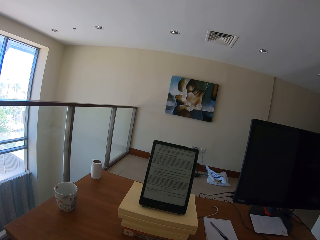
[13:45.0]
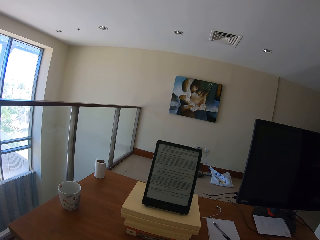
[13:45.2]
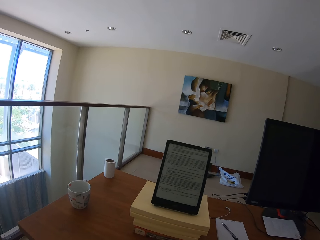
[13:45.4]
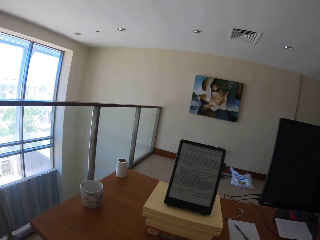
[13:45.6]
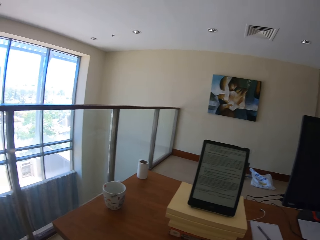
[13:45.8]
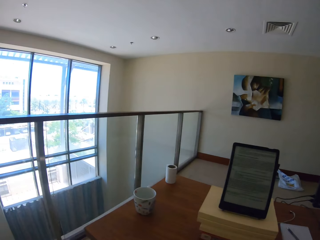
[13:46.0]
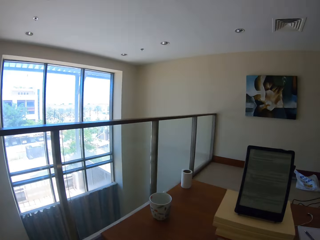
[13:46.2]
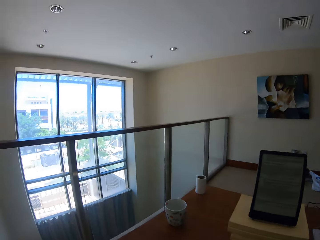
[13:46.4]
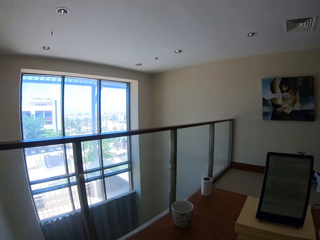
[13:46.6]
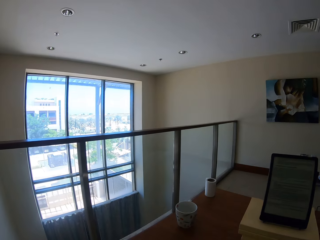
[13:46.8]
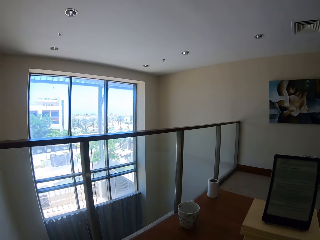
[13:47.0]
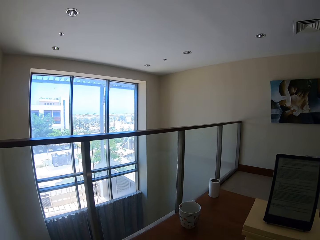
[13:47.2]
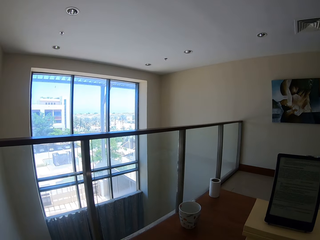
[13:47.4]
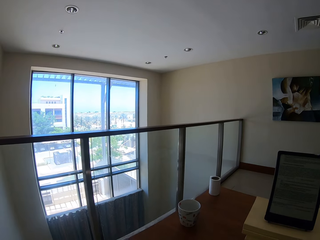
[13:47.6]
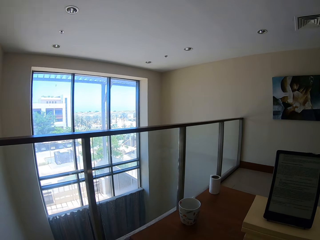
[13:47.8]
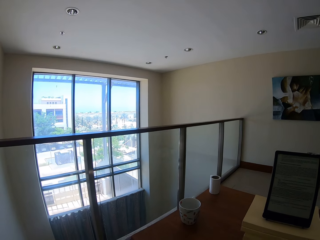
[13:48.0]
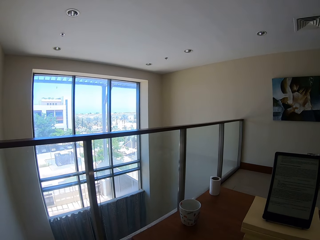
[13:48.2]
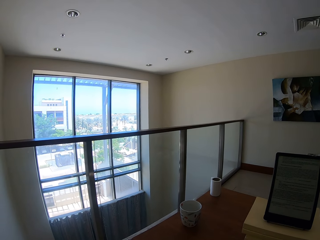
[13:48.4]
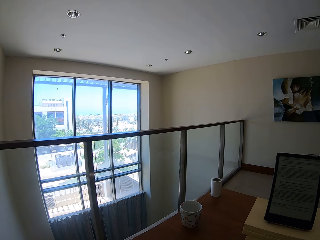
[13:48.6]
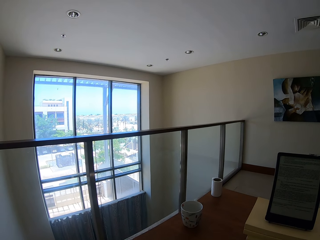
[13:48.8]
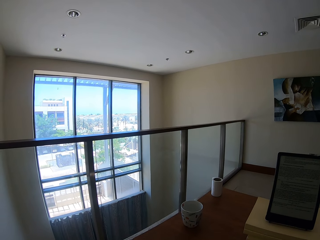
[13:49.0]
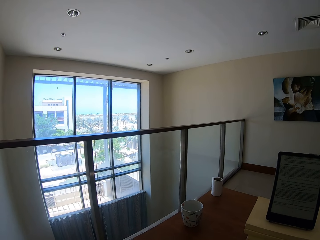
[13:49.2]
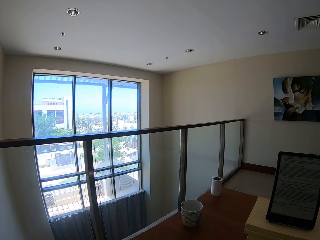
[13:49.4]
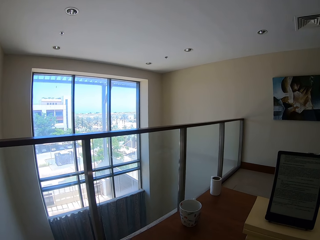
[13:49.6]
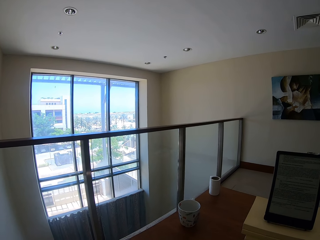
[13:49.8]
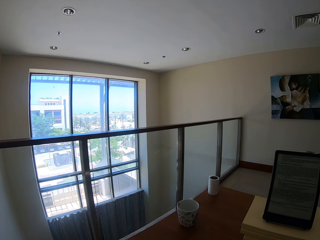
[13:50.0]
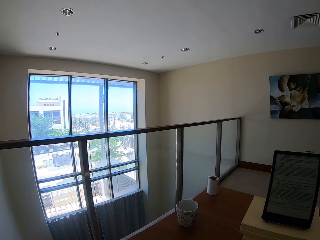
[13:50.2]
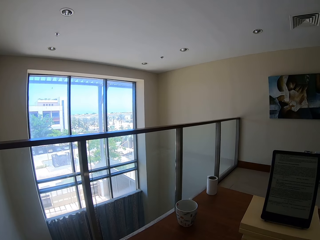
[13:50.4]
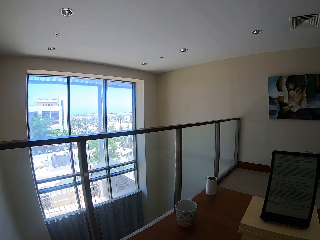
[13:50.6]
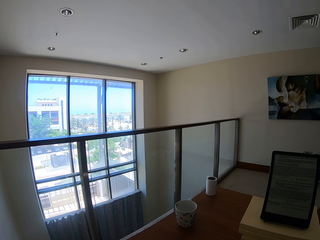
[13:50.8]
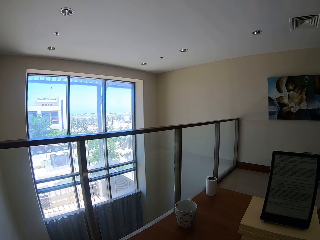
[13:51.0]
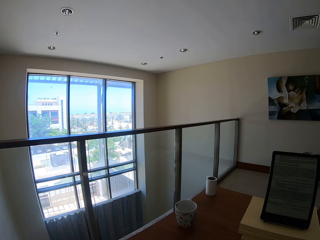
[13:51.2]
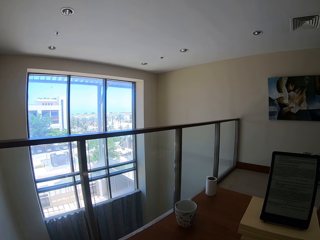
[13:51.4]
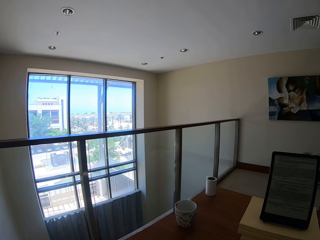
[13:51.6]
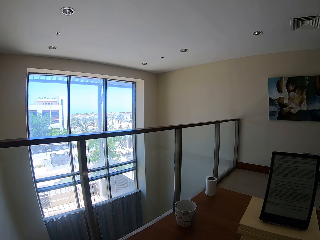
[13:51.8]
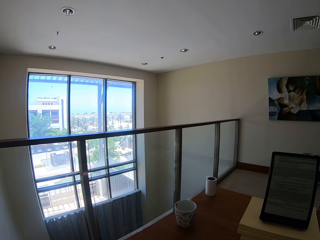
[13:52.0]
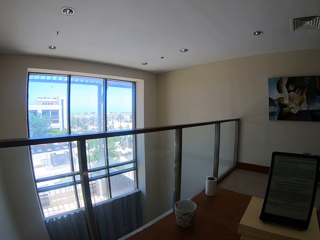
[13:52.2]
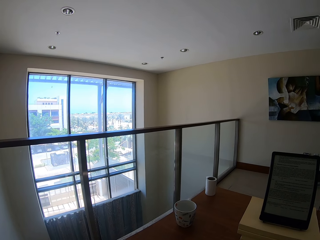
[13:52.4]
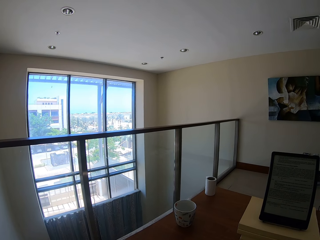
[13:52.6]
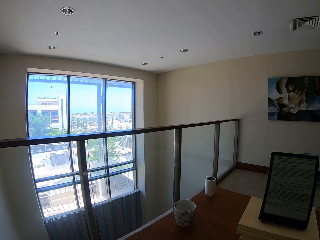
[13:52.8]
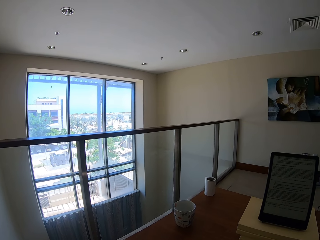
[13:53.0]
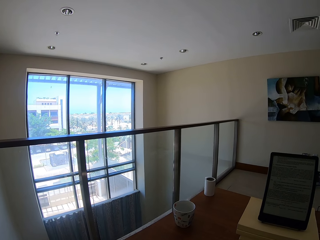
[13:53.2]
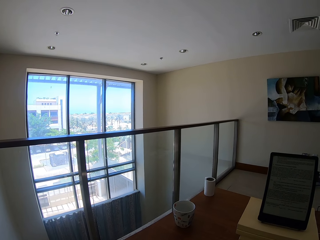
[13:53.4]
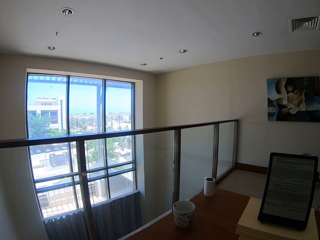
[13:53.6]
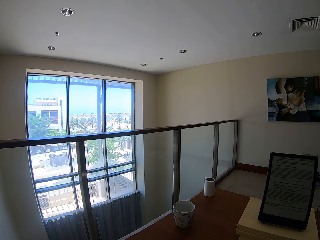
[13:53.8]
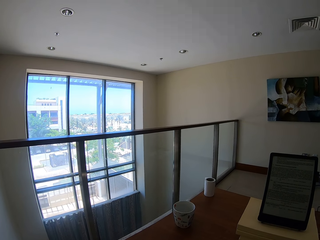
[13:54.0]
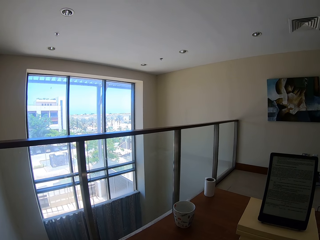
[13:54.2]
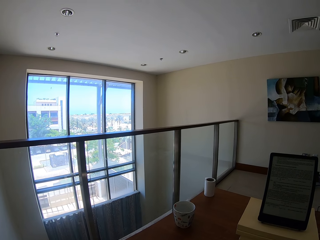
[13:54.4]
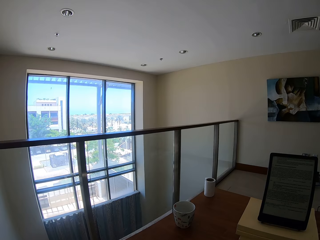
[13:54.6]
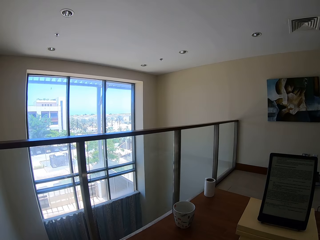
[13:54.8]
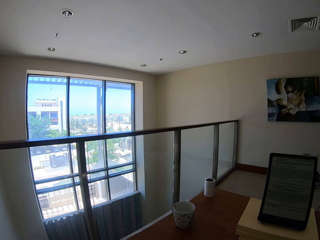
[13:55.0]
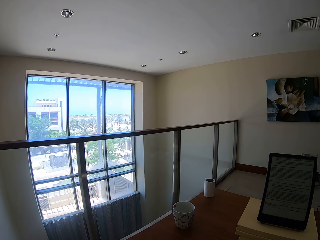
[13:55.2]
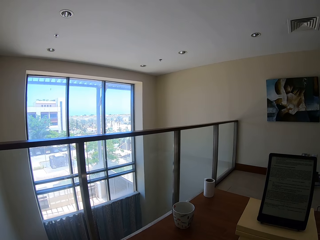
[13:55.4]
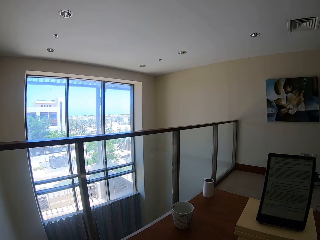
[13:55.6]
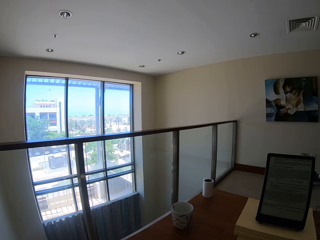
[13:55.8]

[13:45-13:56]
The camera wearer looks around.

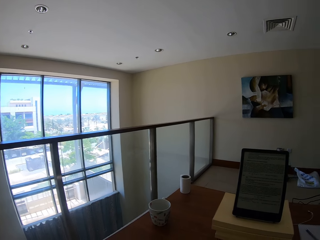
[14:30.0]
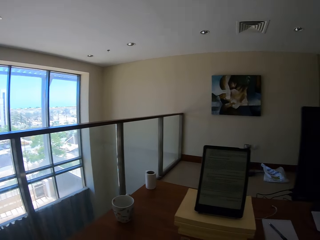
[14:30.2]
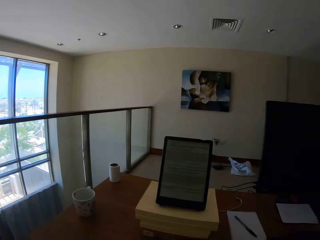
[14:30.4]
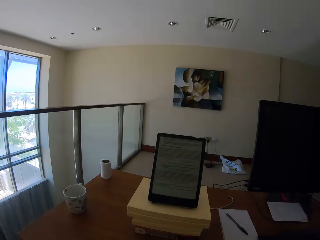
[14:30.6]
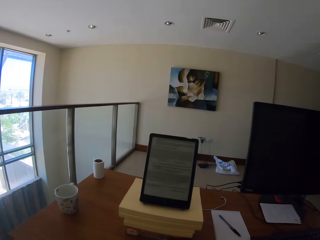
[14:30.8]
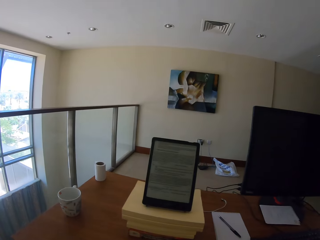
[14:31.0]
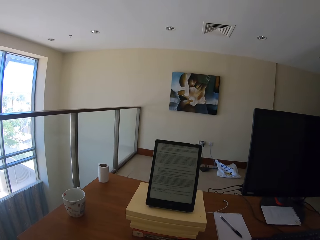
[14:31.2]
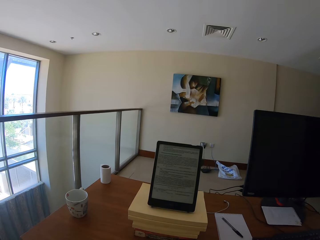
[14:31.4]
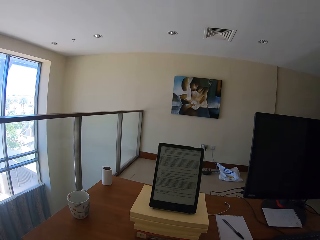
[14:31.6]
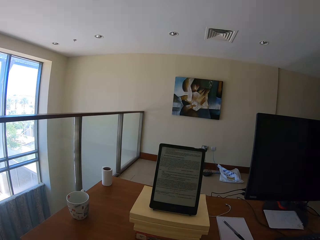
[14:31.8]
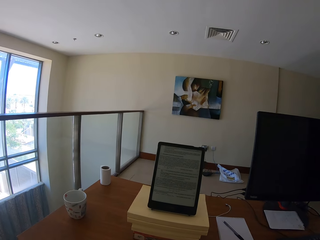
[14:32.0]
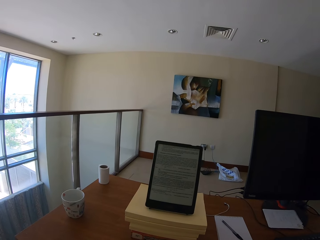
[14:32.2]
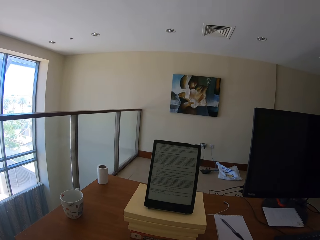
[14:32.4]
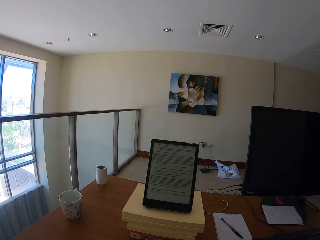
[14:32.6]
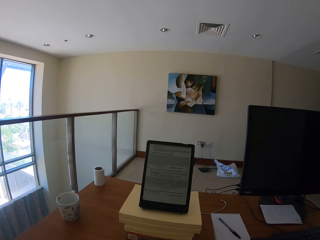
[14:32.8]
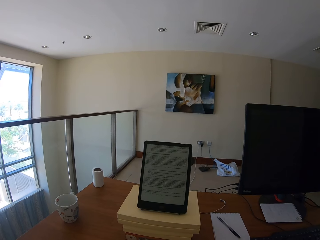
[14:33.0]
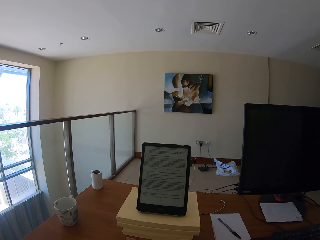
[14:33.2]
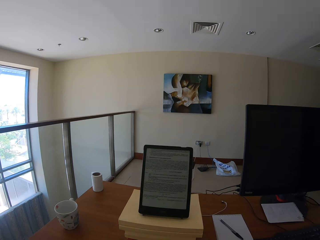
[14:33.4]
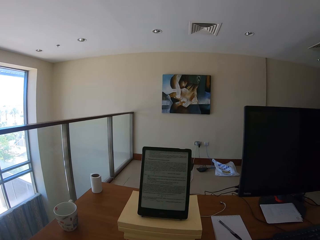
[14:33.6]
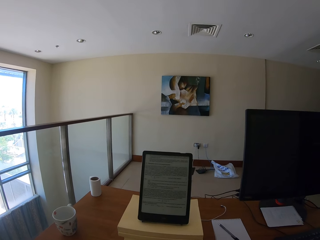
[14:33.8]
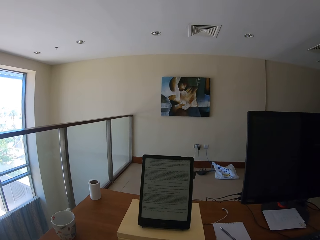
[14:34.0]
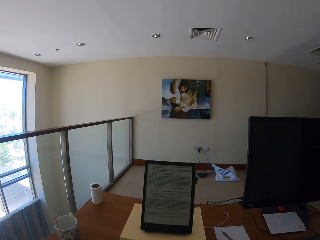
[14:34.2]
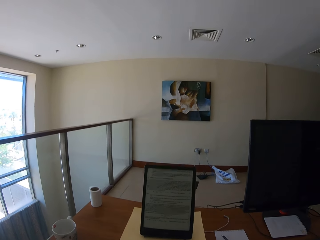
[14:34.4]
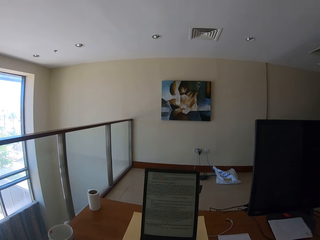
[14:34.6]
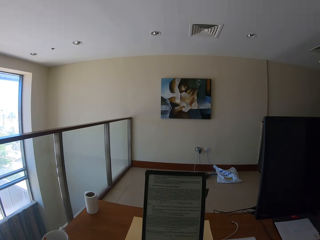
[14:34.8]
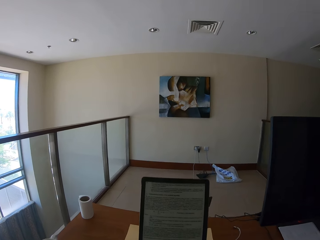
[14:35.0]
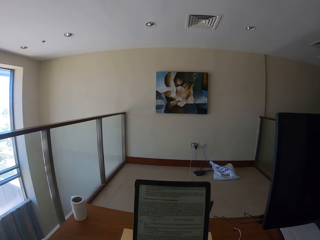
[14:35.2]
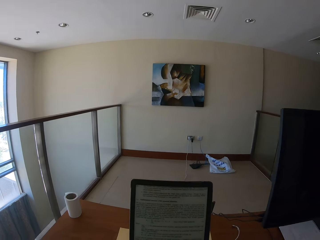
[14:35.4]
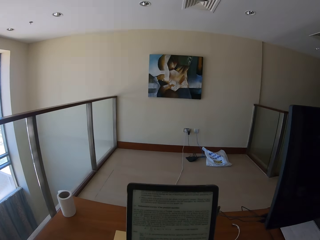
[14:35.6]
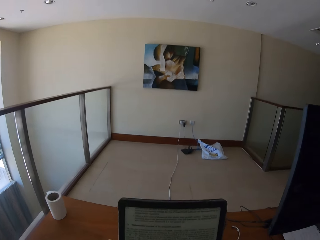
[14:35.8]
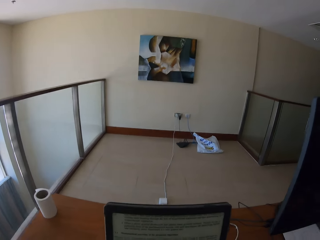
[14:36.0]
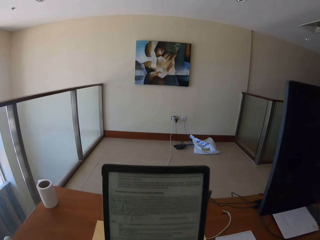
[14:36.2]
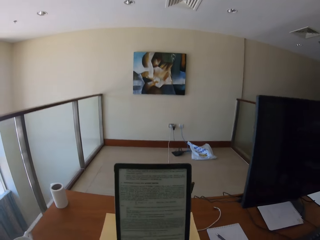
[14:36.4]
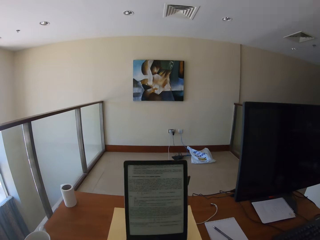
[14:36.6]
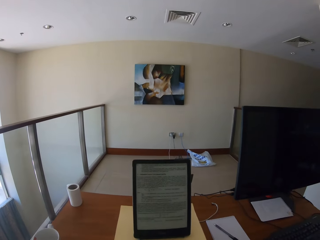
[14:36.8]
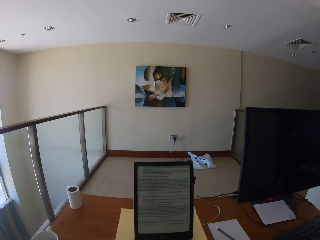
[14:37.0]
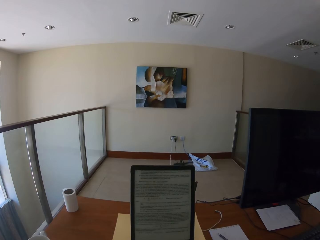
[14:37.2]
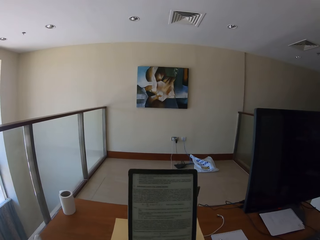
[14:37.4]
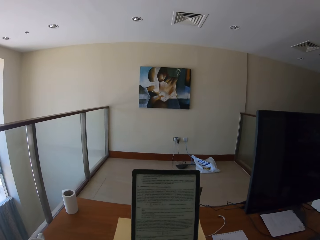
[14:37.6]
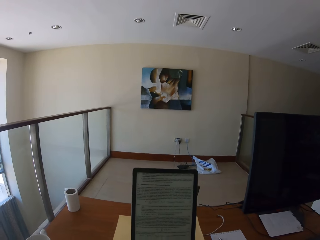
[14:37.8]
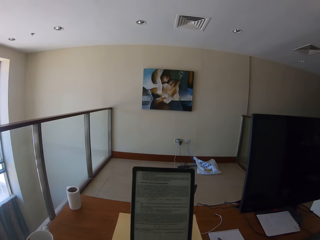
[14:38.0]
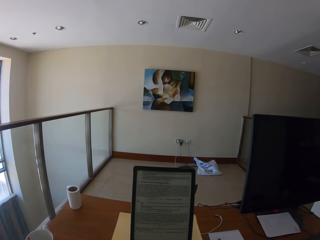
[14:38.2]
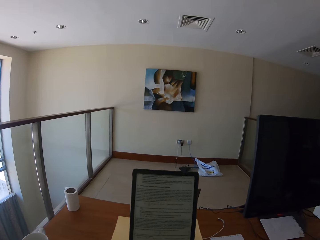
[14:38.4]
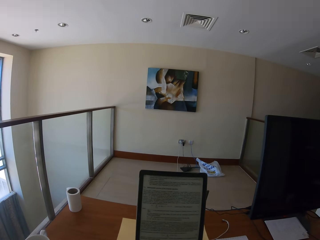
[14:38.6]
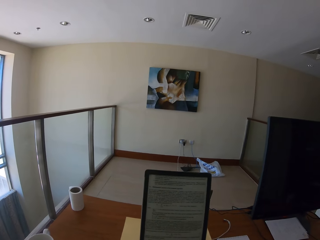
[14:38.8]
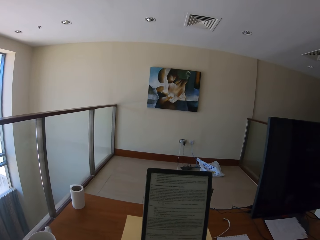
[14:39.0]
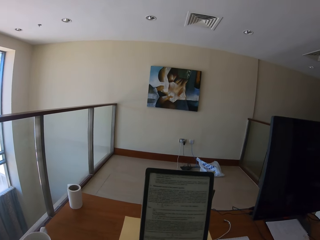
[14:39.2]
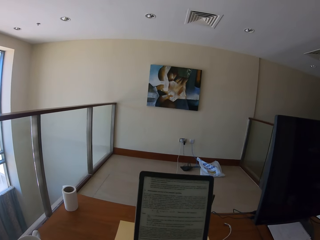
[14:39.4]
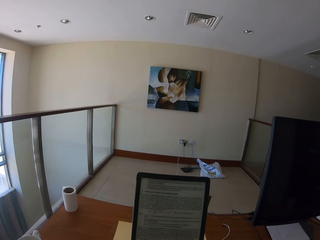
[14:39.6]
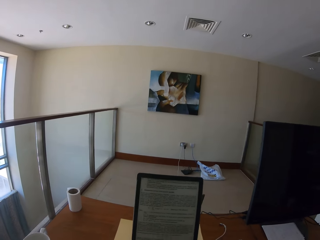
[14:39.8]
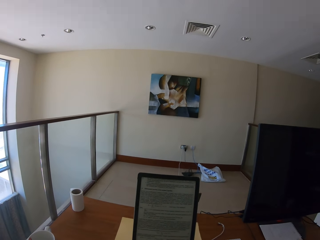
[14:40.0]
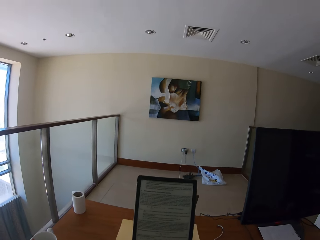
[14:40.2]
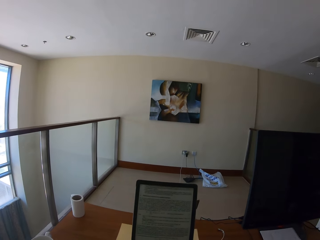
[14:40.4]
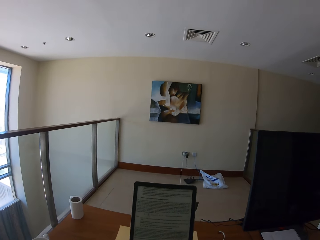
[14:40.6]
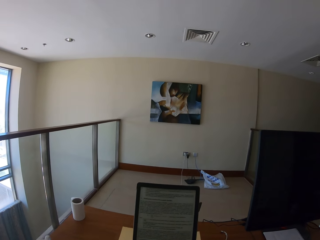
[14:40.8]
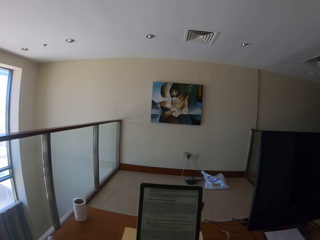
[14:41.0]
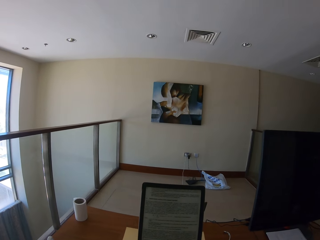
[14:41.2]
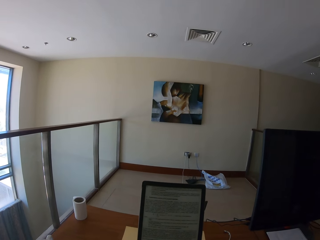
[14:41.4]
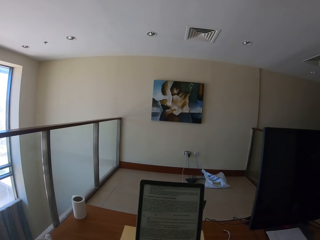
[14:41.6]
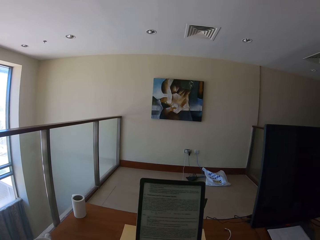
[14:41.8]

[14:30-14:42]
The camera wearer looks at the tablet. They move closer to the tablet.
